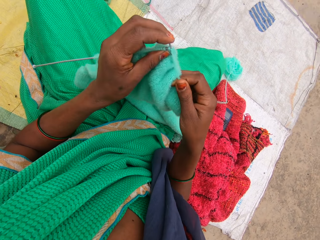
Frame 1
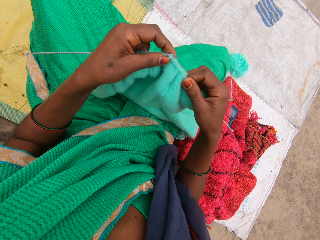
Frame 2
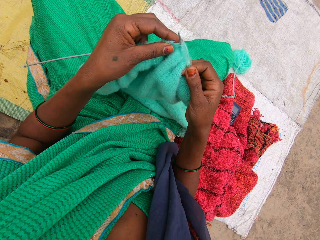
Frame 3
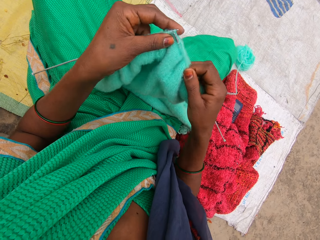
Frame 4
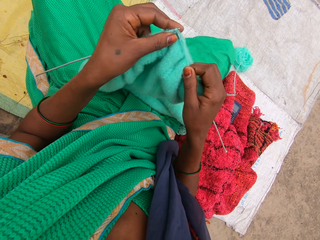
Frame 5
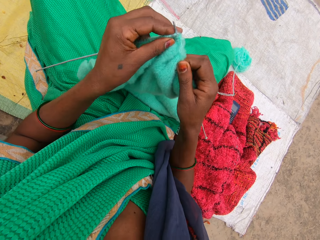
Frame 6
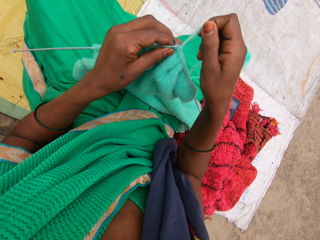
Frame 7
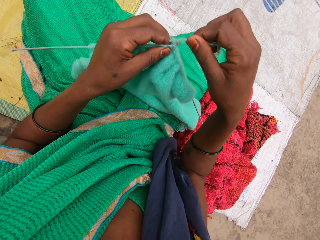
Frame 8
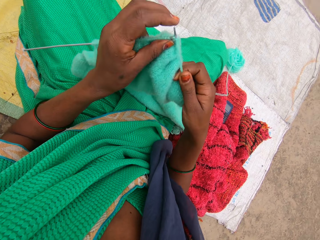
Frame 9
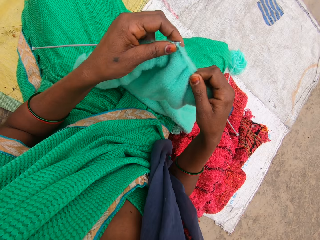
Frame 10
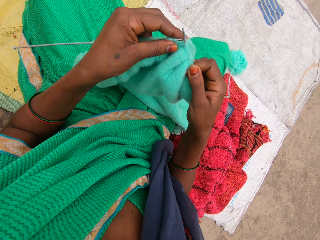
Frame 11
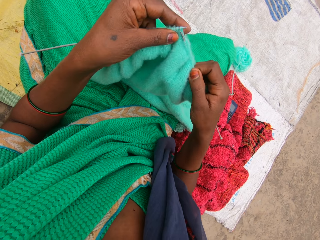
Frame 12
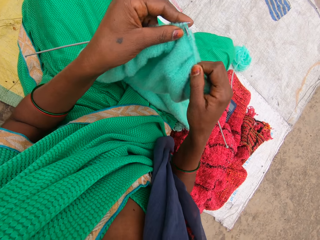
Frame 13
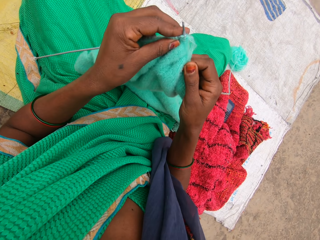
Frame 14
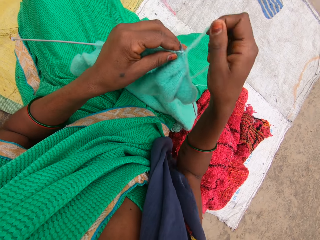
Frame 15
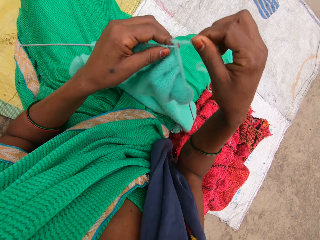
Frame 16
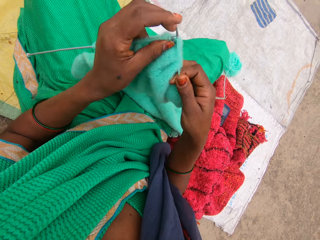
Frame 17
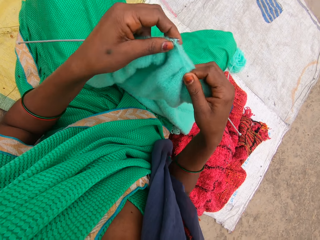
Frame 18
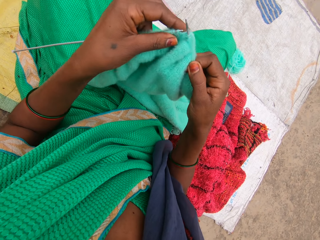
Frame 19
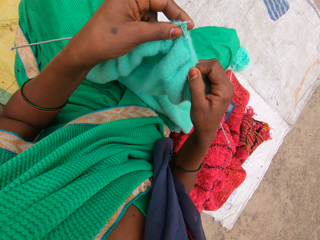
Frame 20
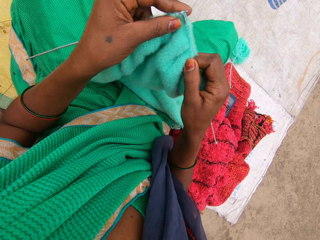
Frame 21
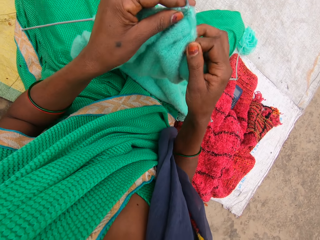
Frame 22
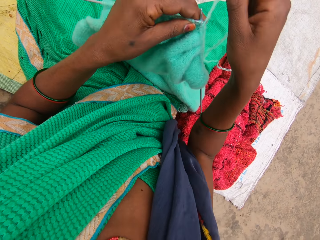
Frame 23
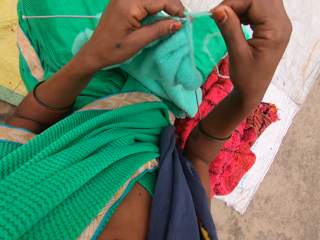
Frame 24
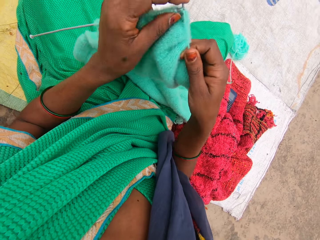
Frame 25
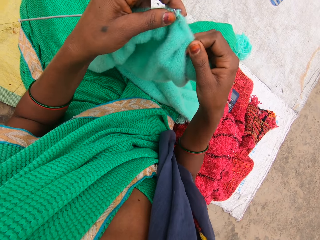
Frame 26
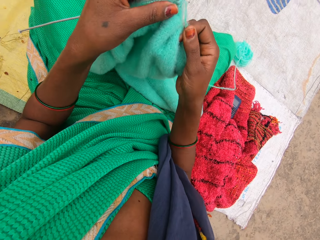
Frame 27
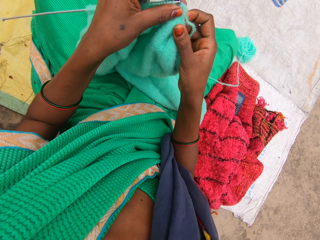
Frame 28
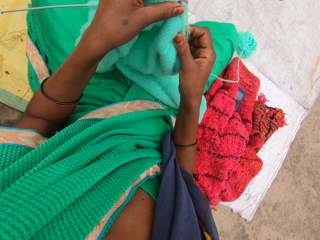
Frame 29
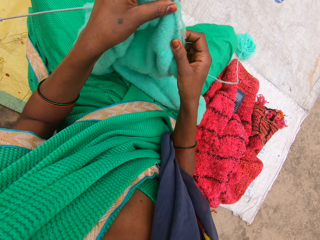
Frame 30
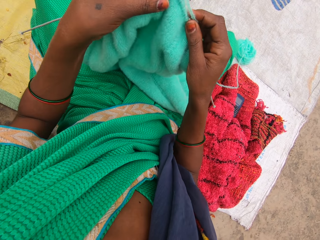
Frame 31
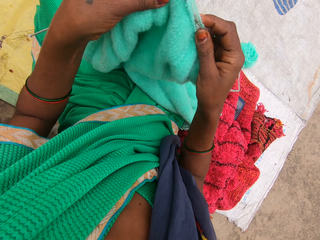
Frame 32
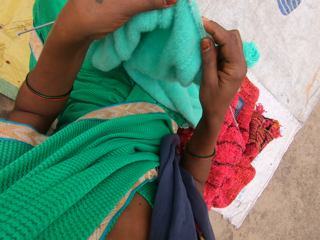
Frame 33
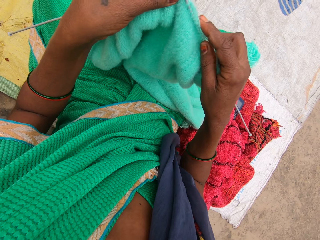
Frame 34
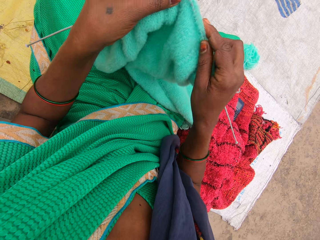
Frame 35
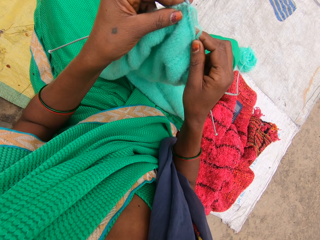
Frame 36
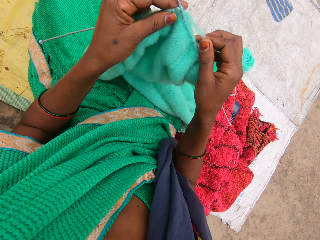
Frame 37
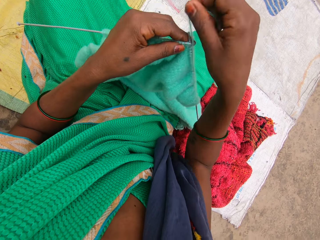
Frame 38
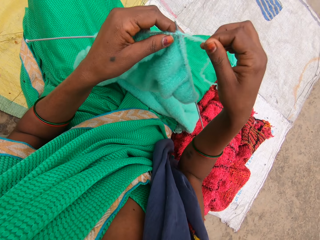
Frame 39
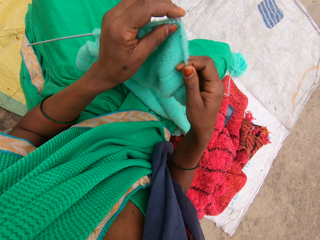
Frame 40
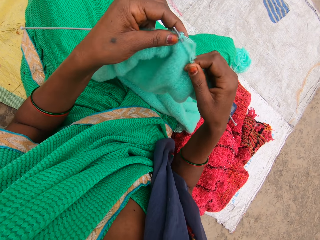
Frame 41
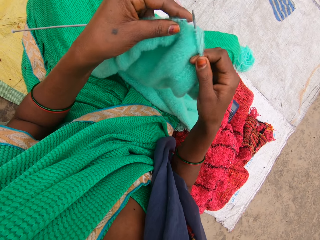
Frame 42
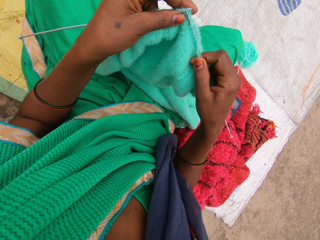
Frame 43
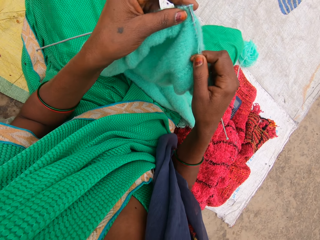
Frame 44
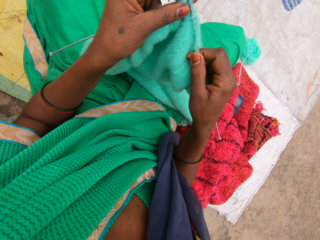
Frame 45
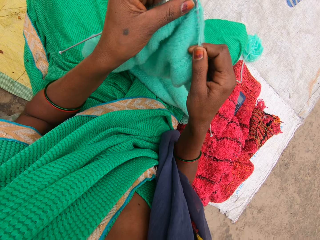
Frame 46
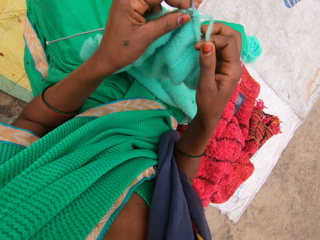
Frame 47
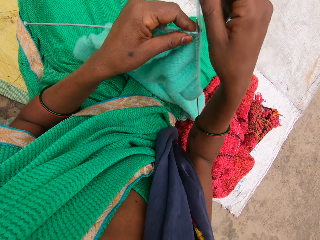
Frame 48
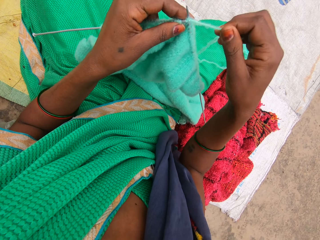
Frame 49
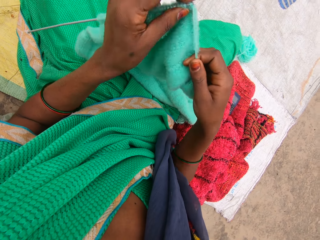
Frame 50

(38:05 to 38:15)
The camera wearer converses with a woman. The woman converses with the camera wearer. The camera wearer moves the cloth along a crochet. They sew the piece of cloth.

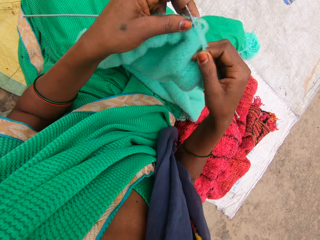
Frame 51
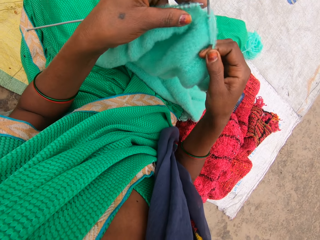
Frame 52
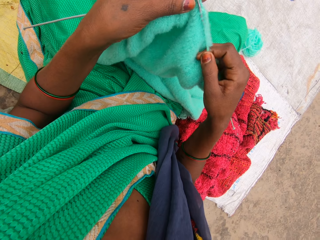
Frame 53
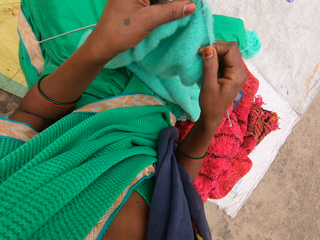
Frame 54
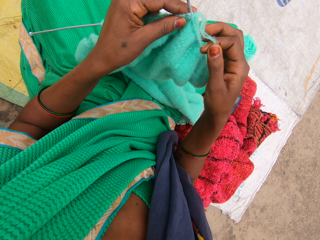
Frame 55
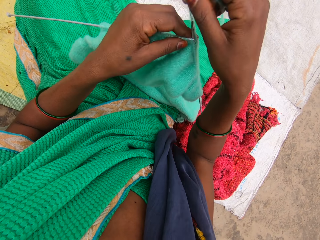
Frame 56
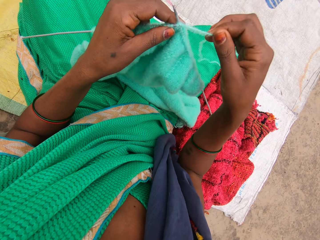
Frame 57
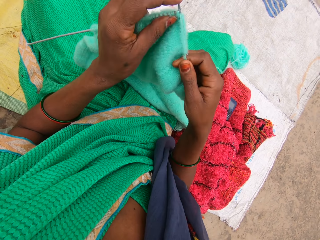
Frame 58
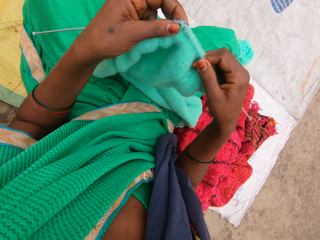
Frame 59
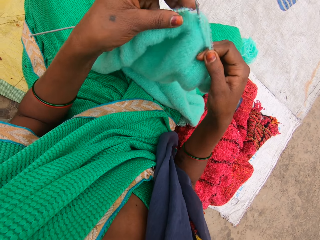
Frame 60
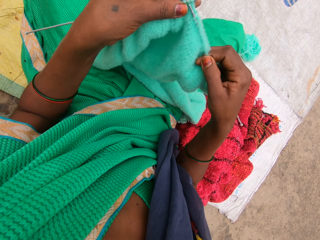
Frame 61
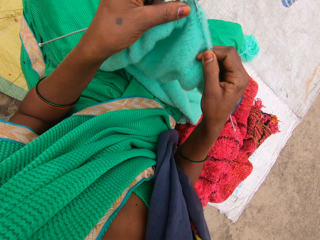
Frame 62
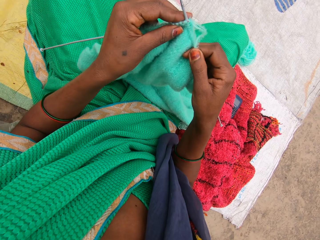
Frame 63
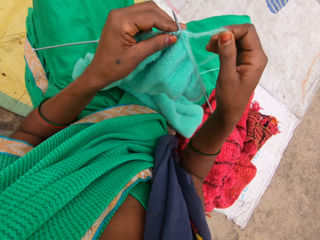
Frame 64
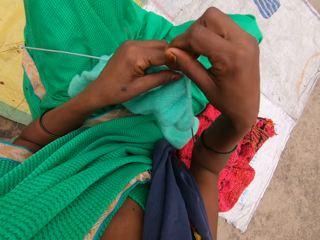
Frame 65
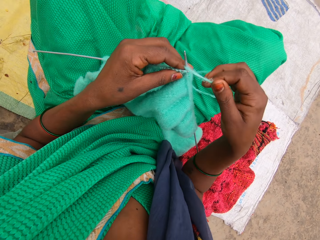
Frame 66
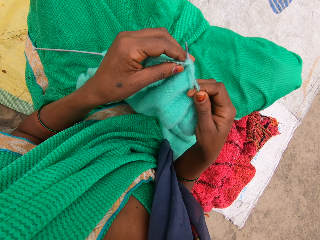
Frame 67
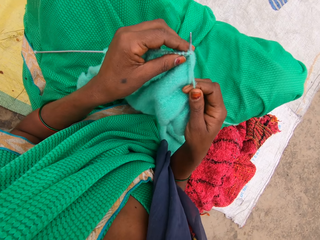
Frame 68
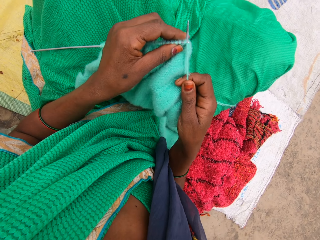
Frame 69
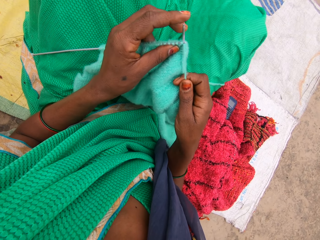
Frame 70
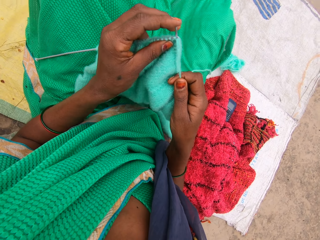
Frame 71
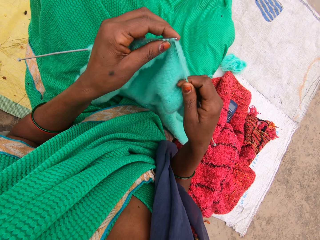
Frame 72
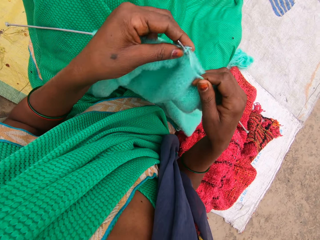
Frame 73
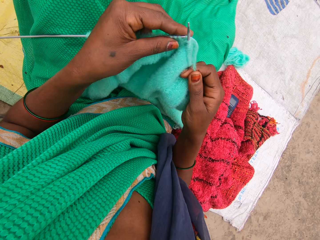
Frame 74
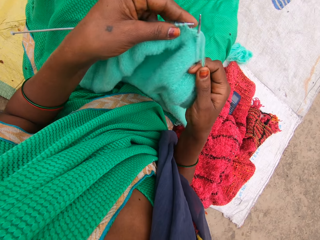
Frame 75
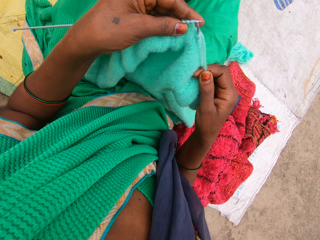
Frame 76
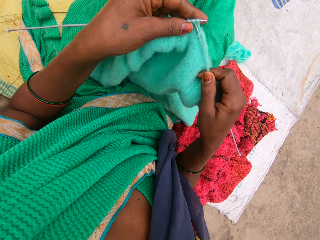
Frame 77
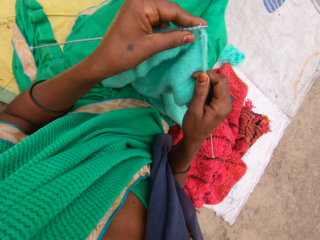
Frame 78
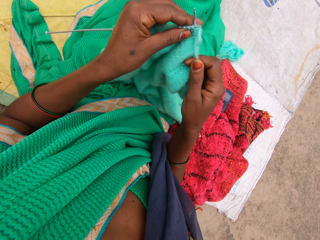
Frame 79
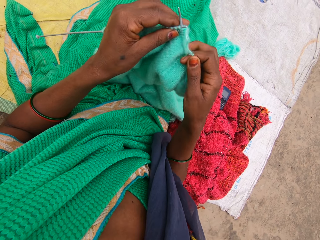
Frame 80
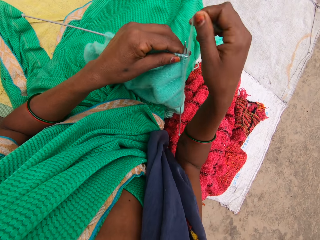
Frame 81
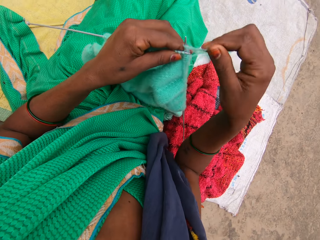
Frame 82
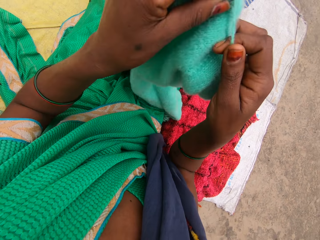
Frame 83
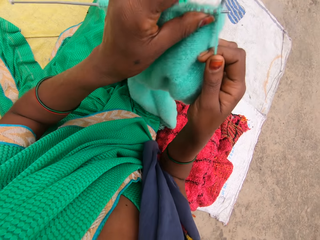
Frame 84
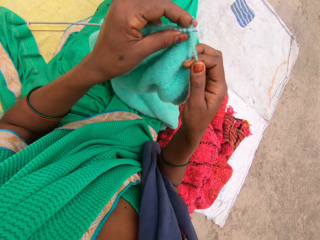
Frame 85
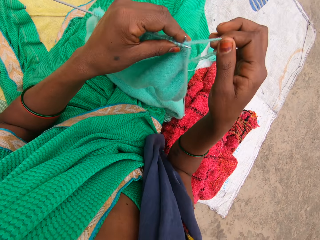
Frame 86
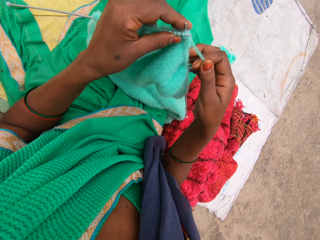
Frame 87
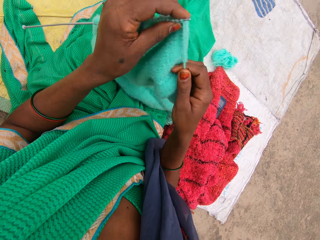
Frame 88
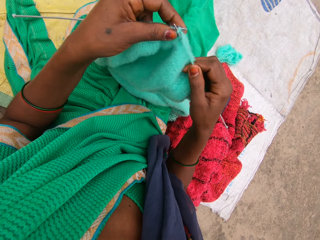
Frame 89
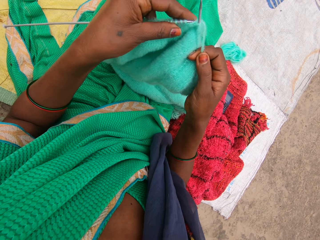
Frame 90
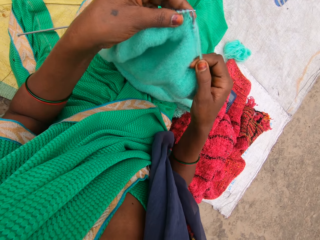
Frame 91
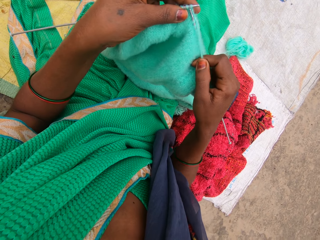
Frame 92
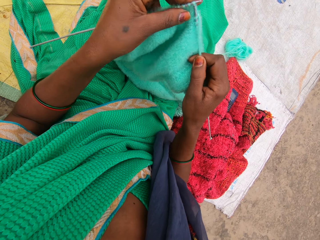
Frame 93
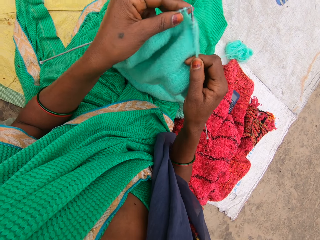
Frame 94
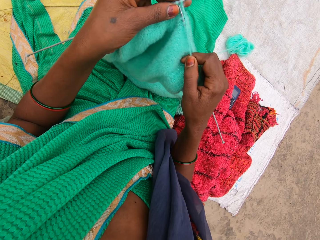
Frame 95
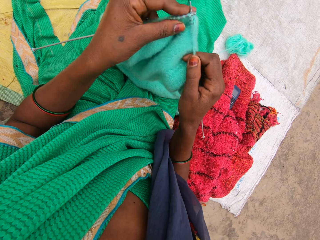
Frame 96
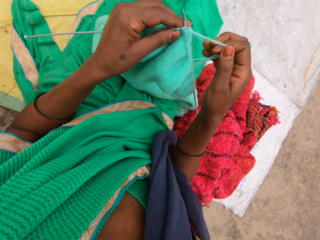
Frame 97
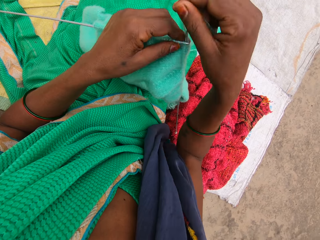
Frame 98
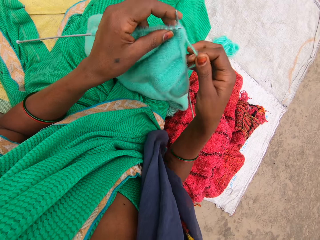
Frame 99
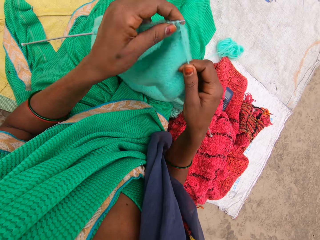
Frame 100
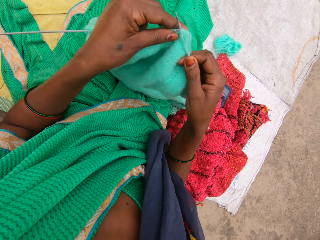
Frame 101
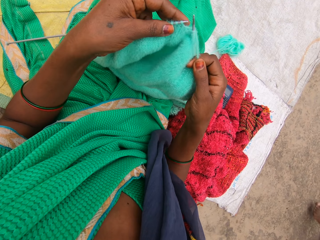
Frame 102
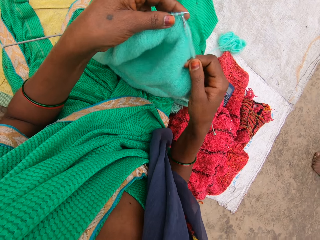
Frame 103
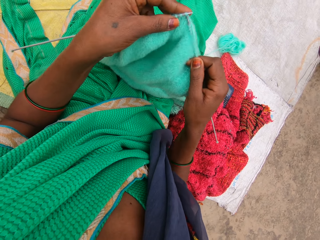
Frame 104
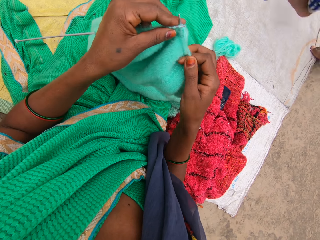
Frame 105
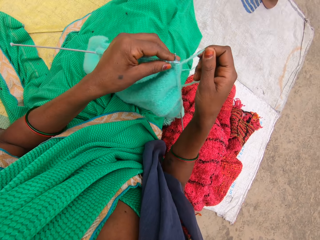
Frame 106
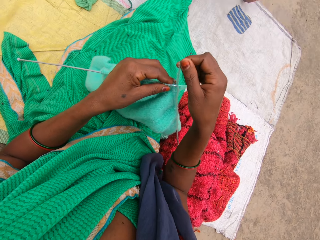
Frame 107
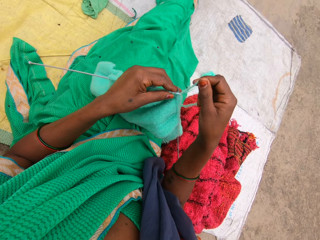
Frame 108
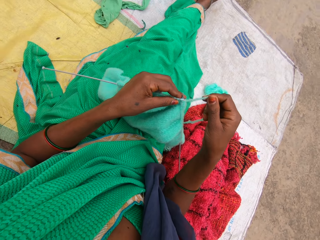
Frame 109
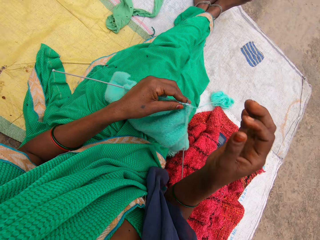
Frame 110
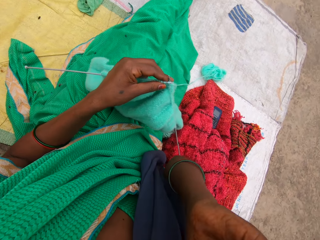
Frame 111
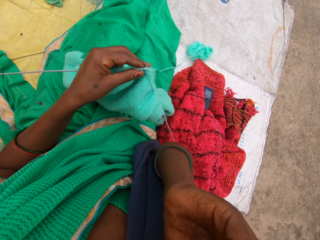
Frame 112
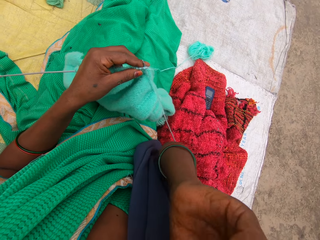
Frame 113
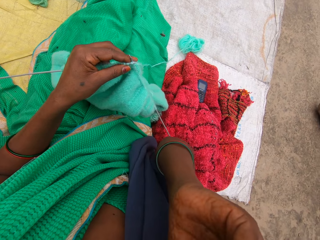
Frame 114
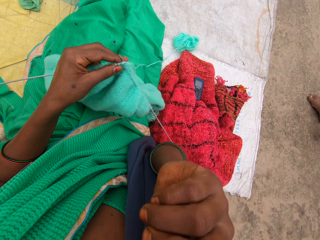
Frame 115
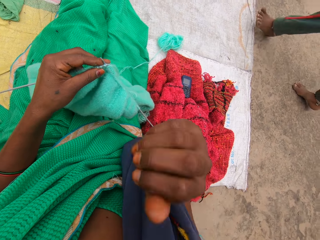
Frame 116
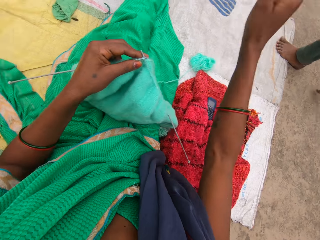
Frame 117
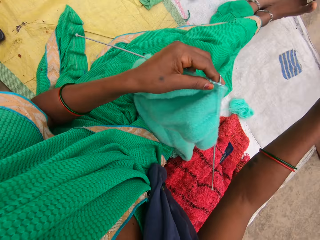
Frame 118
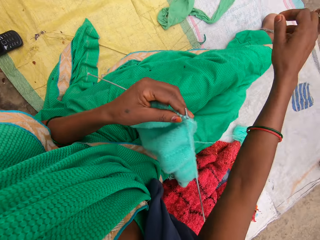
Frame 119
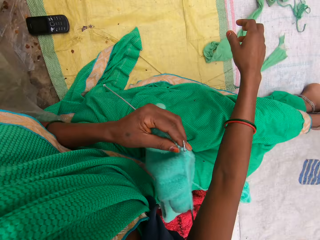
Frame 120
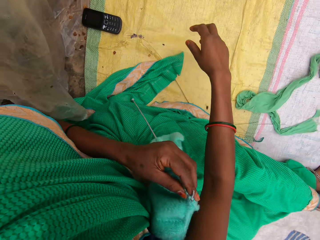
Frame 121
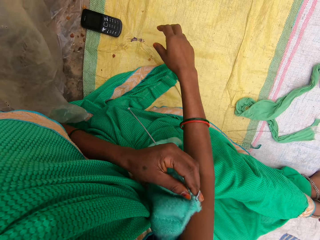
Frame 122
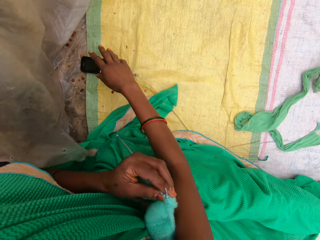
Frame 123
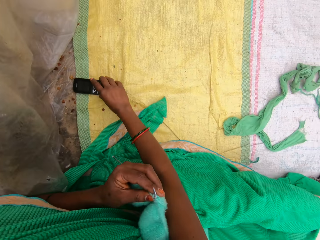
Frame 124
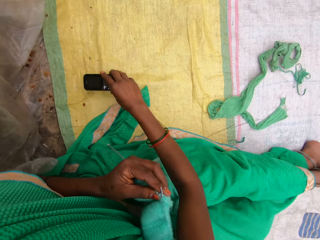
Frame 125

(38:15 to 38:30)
A woman converses with the camera wearer. The camera wearer straightens her legs. She sews the piece of cloth. She lifts the knitted cloth and lowers the knitted cloth. A child runs on the other side. The camera wearer looks around the compound. She moves her hands towards her face and scratches her face. Another child walks on the other side. The camera wearer moves a hand away from her face.
